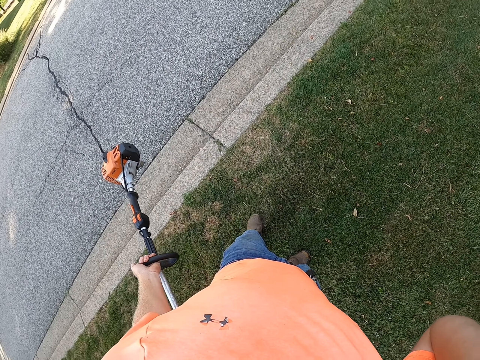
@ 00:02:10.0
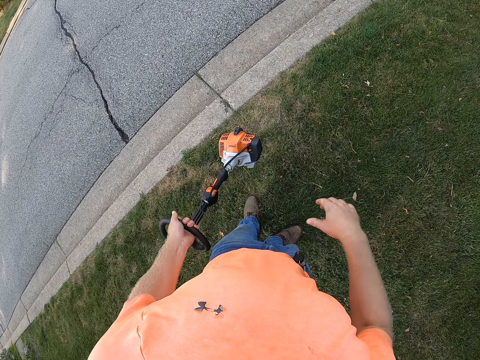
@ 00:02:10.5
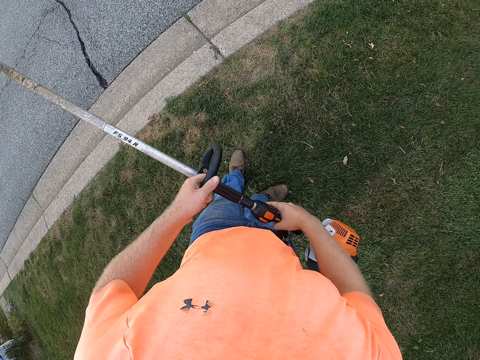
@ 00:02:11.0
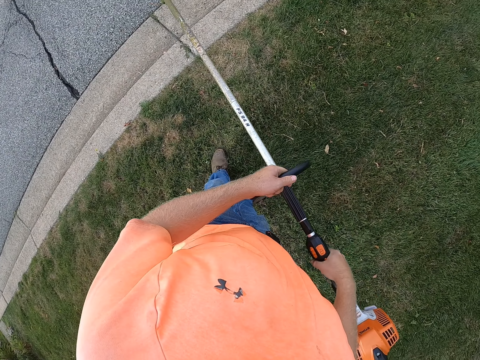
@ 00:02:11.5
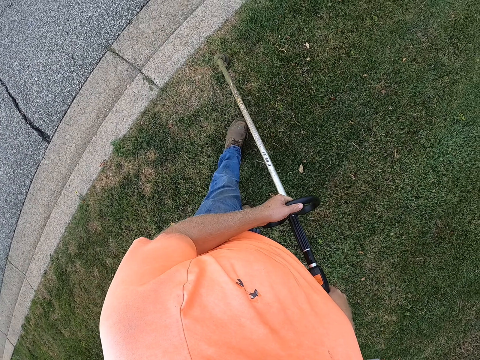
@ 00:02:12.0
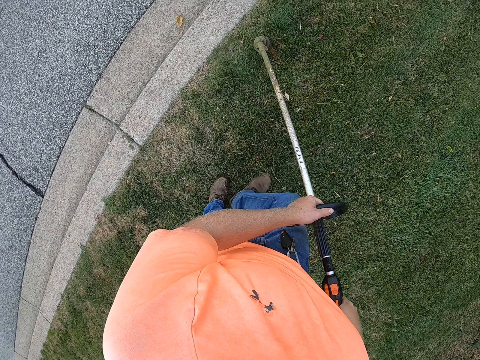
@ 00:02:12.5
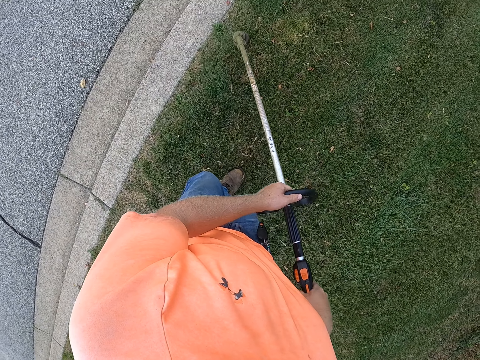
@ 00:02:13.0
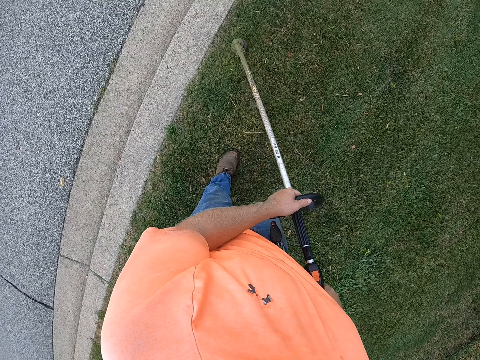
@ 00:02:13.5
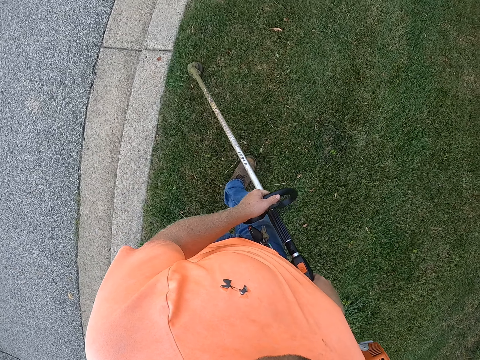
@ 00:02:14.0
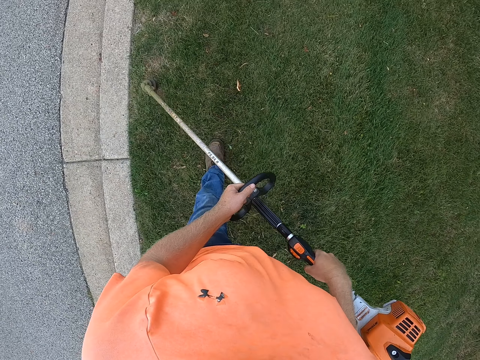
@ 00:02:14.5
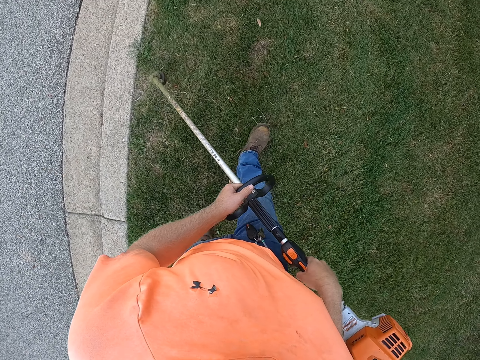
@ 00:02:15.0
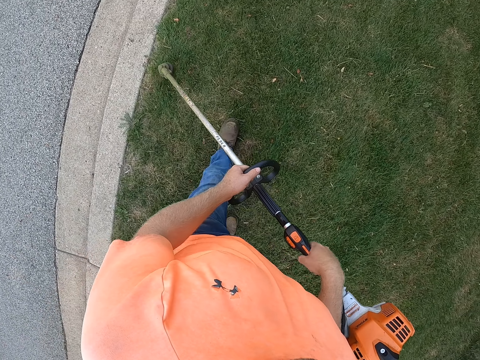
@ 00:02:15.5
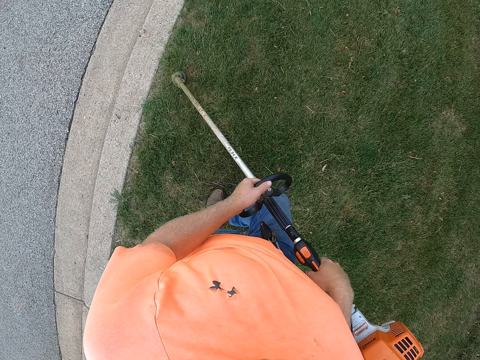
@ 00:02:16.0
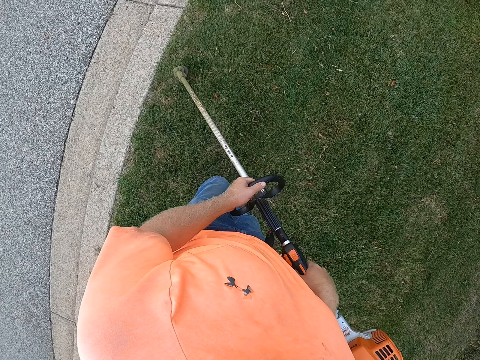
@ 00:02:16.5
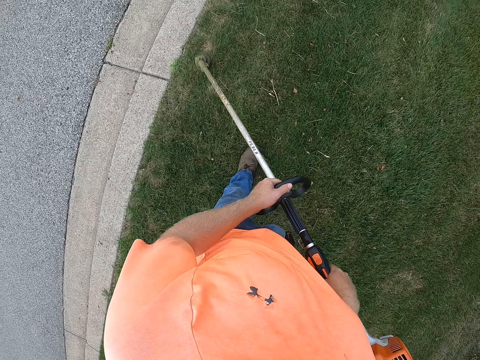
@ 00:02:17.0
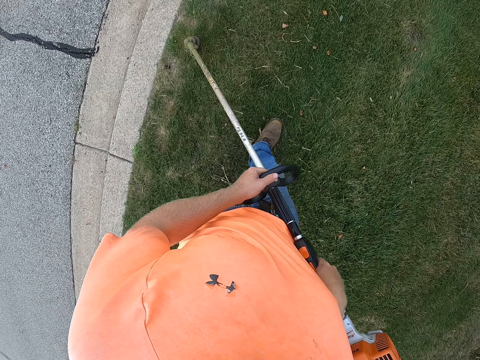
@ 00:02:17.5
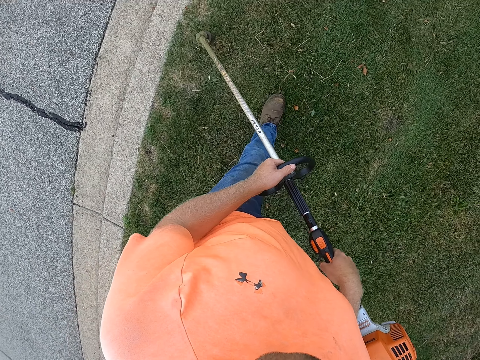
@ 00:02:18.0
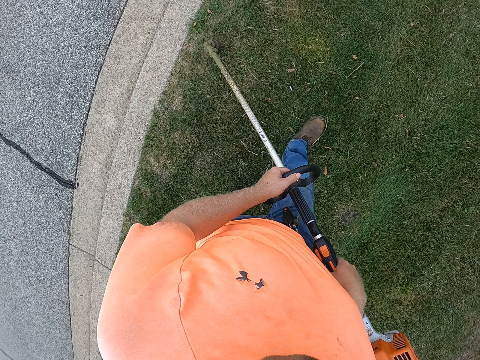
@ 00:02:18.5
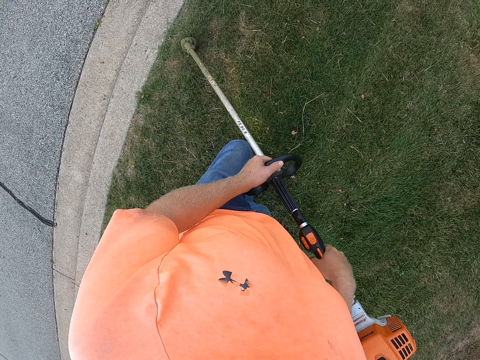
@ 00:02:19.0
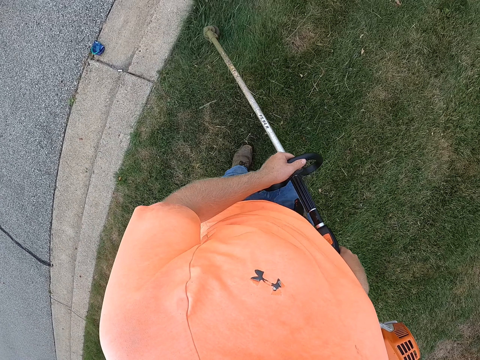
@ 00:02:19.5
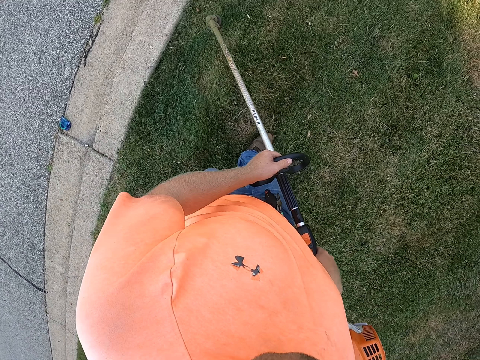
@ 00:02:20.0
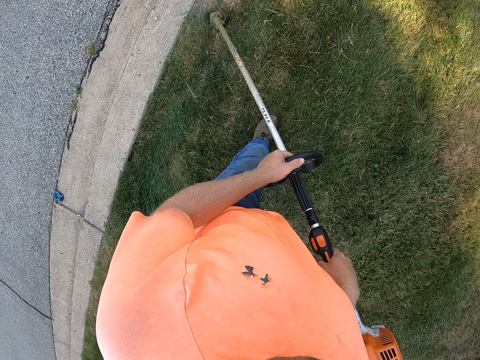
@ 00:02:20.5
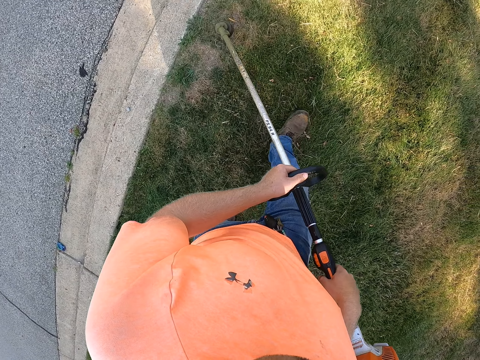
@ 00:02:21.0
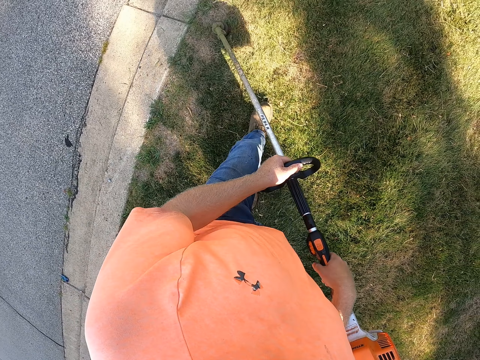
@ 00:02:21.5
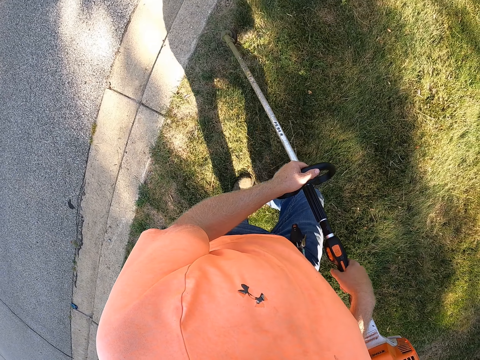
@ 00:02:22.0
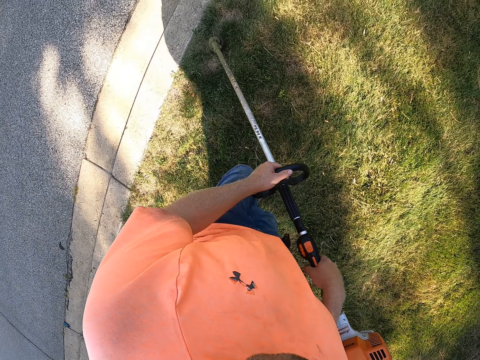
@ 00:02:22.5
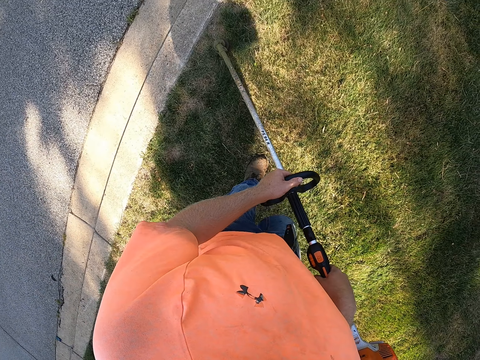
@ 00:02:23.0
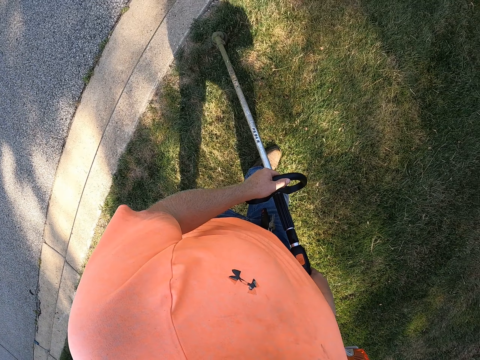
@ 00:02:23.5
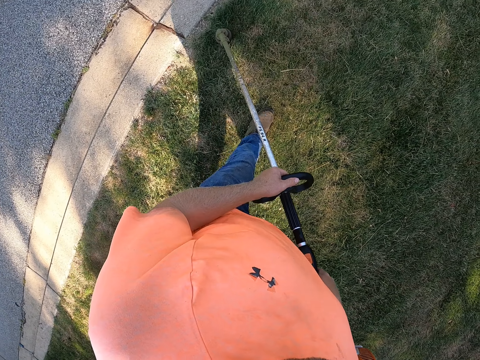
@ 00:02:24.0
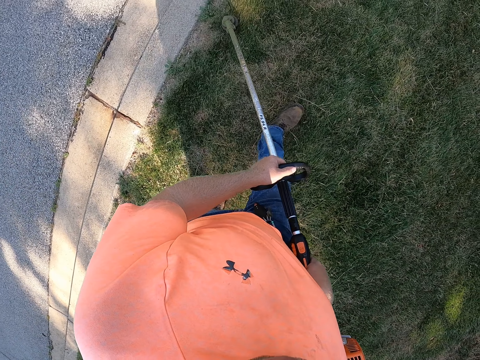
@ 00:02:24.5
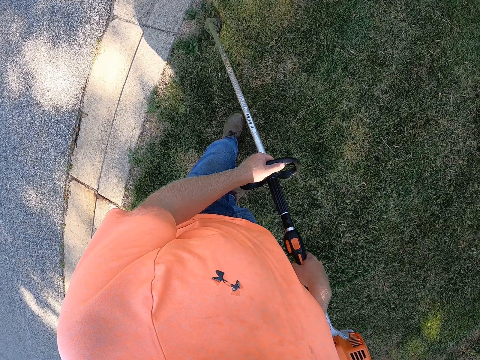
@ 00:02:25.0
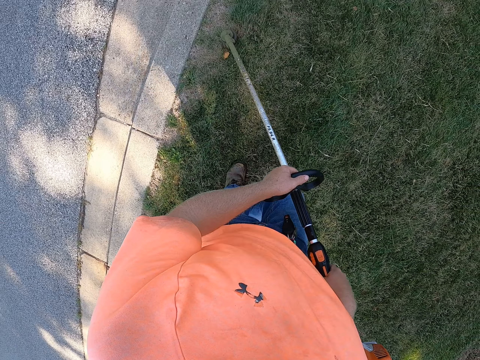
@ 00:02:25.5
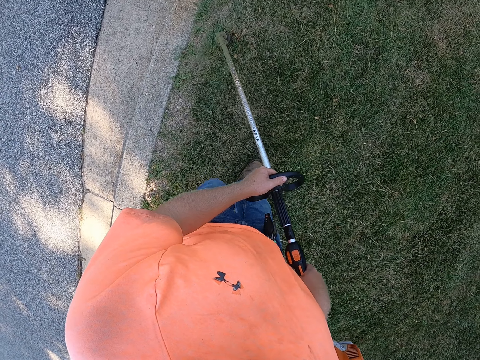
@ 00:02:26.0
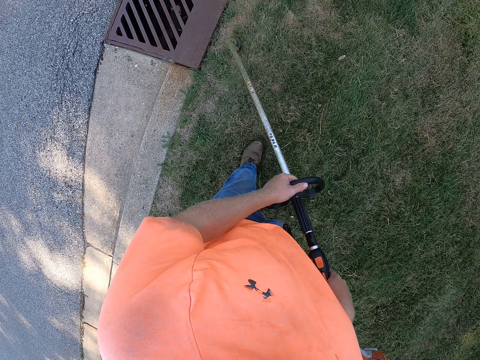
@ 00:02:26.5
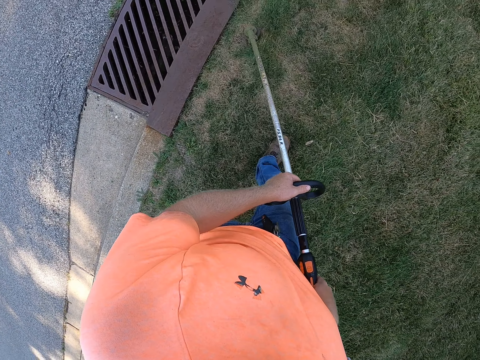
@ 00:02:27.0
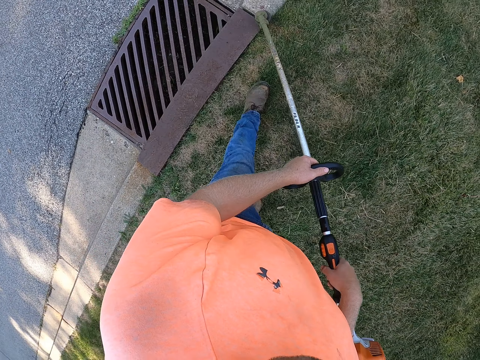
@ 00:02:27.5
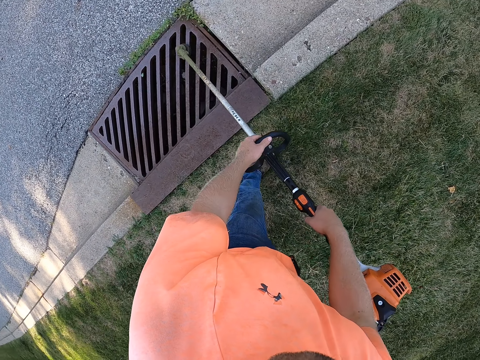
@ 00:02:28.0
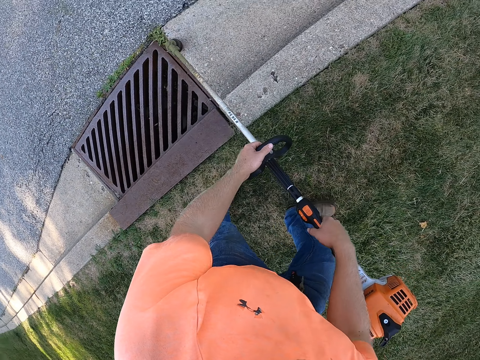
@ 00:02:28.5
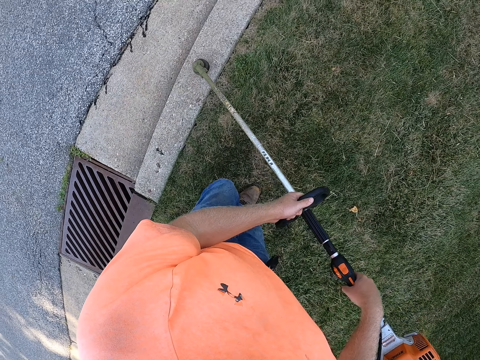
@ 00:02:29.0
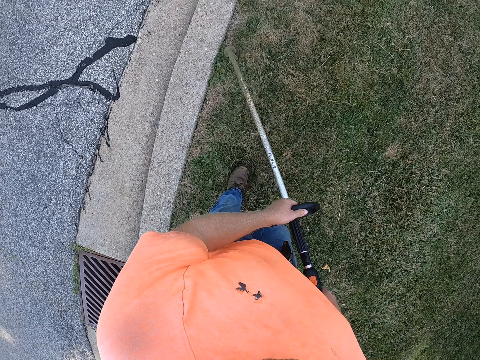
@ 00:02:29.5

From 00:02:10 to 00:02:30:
The camera wearer holds the grass trimmer or grass cutter with both hands. He mows the lawn with the grass trimmer in both hands. He walks around. He cuts the grass using the grass cutter.

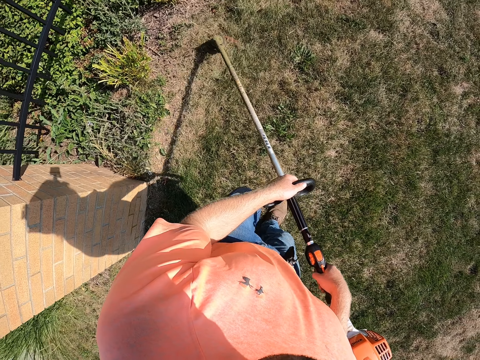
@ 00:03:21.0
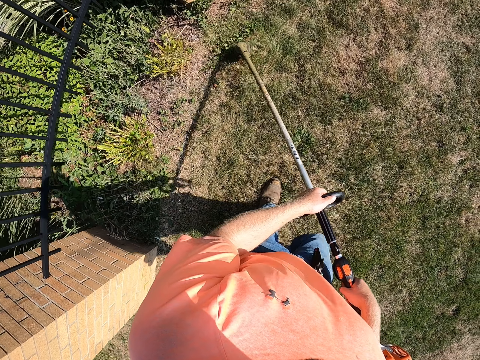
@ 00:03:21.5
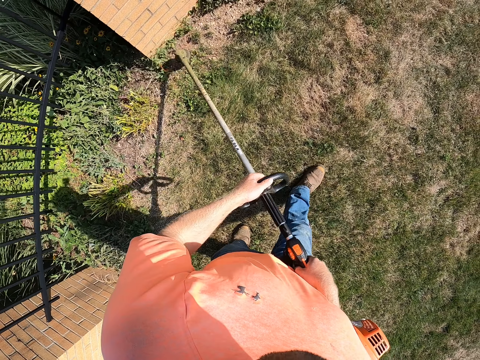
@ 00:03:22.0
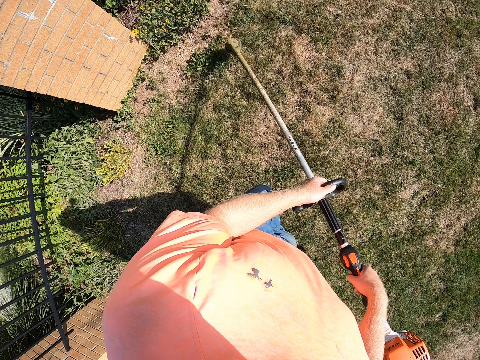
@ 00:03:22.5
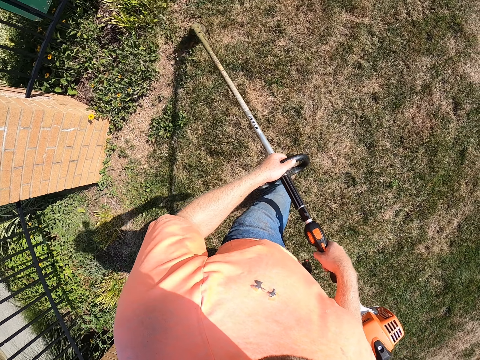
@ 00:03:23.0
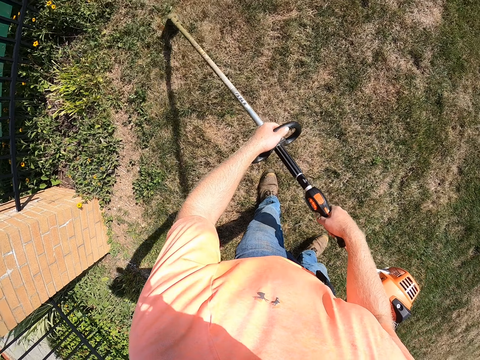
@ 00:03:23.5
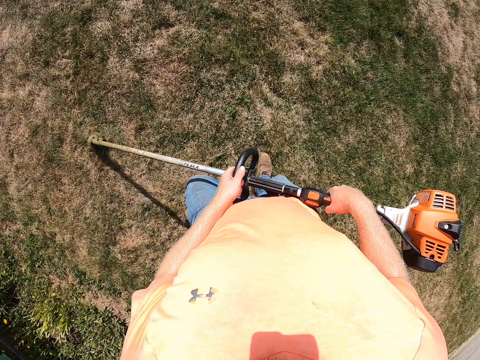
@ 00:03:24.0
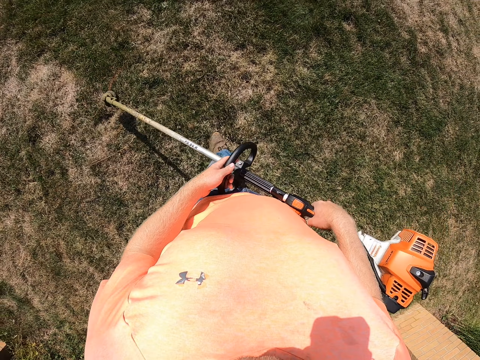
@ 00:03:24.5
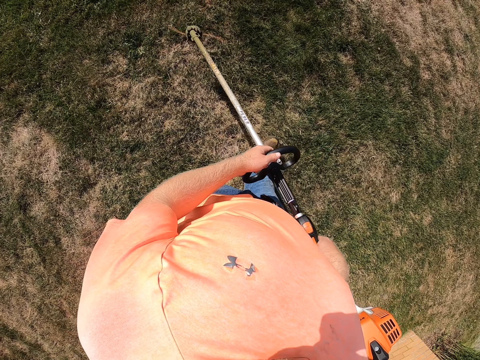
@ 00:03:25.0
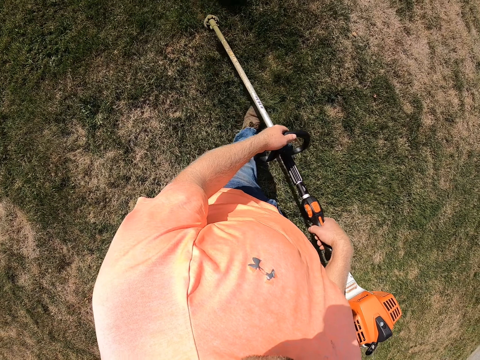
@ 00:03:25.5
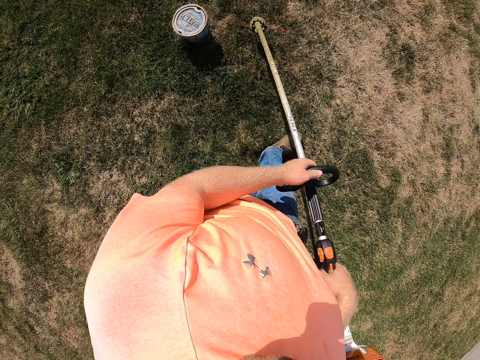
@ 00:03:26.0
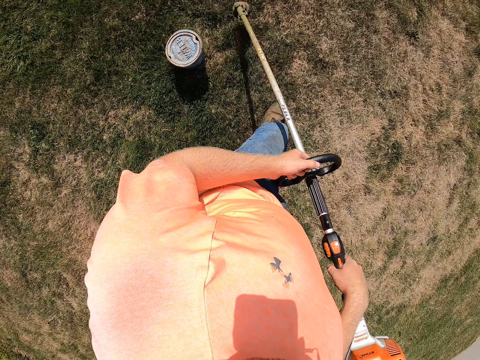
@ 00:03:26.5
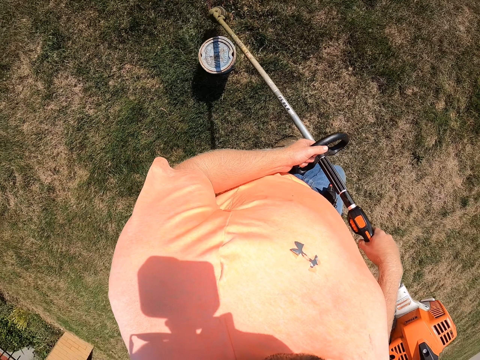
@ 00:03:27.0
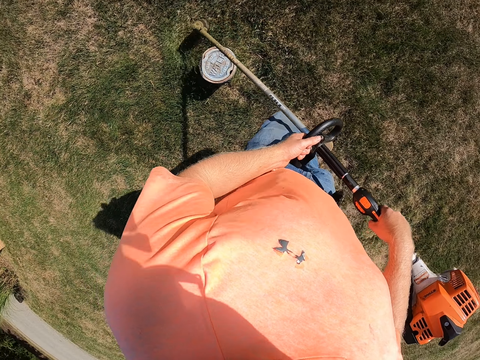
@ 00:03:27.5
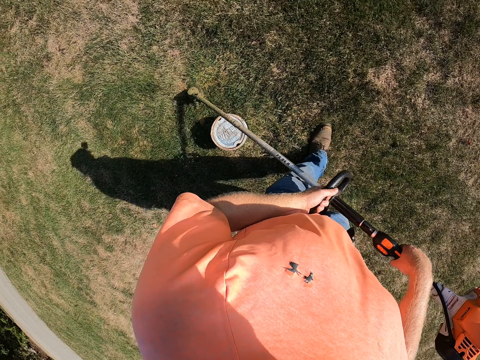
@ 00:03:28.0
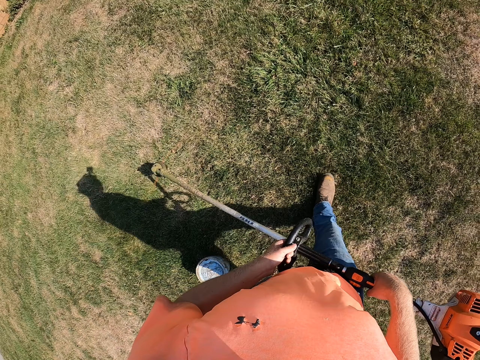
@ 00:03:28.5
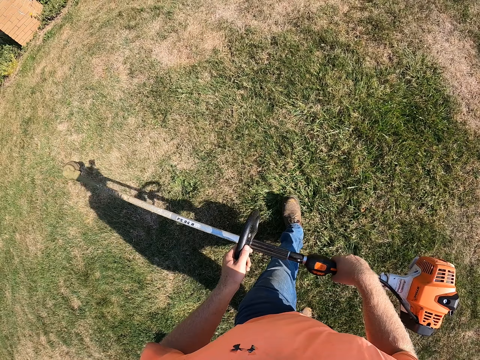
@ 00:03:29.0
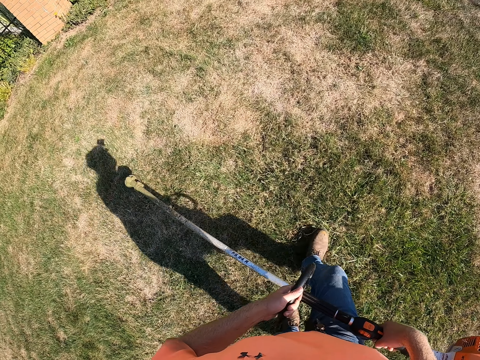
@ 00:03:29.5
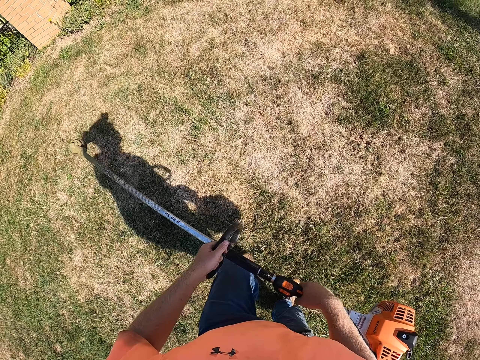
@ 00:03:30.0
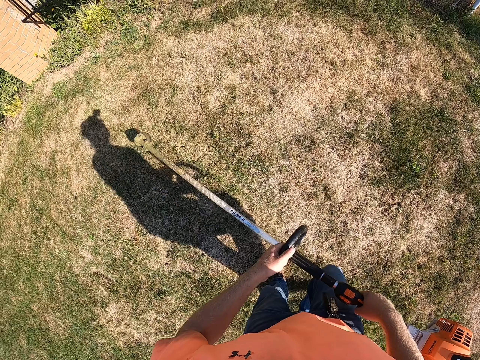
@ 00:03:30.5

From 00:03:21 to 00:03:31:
The camera wearer walks around. They cut the grass using a grass cutter.
